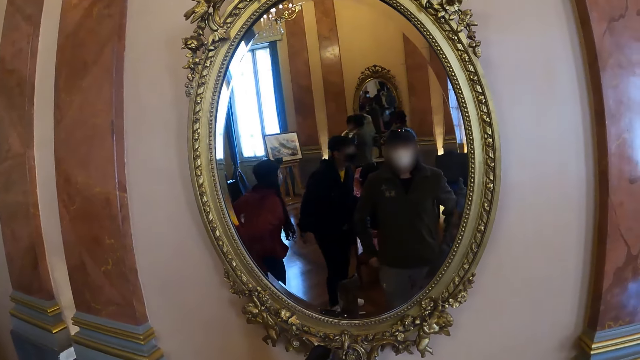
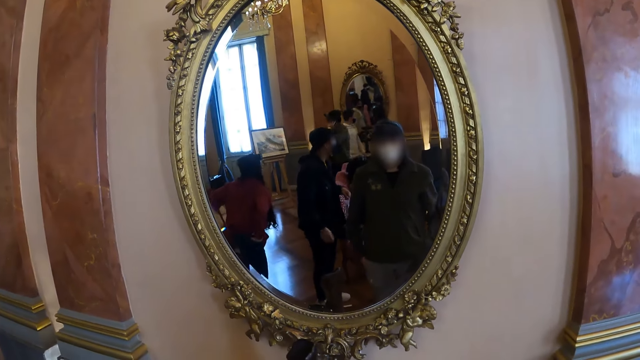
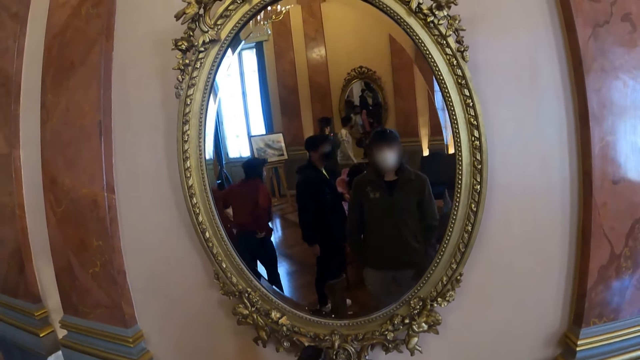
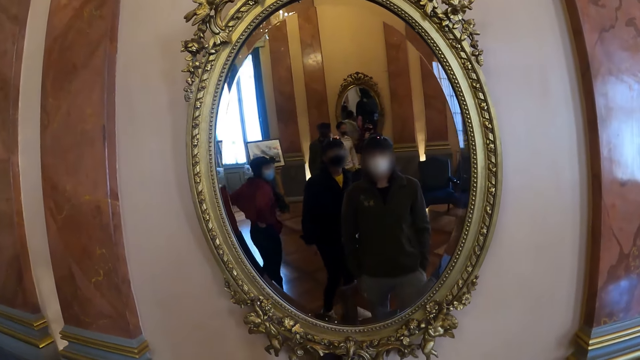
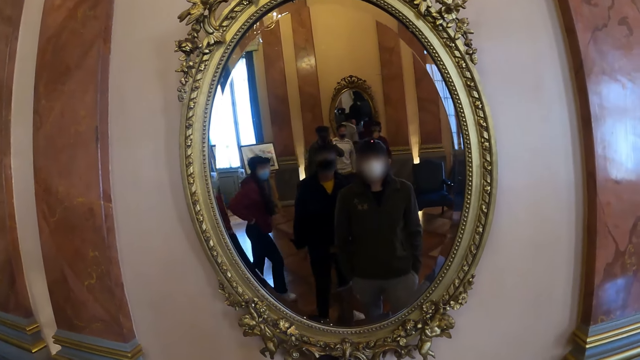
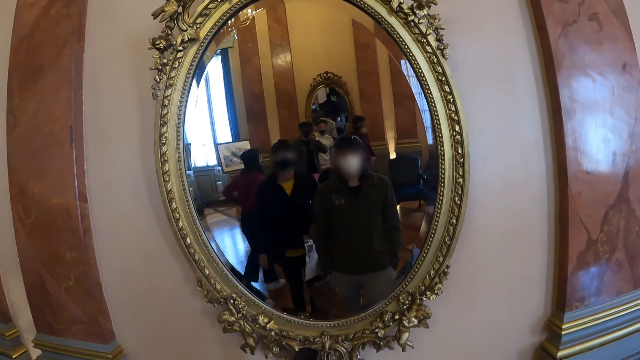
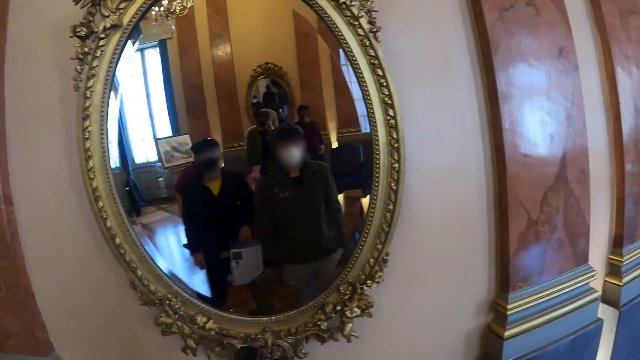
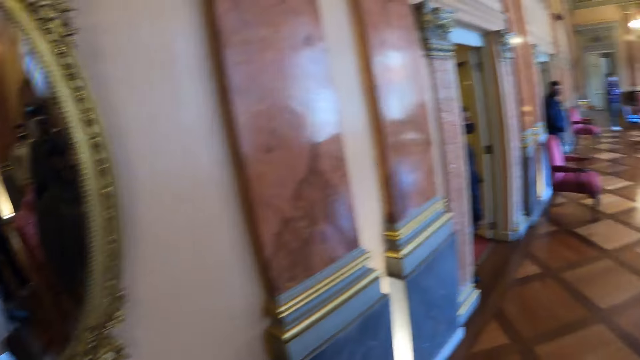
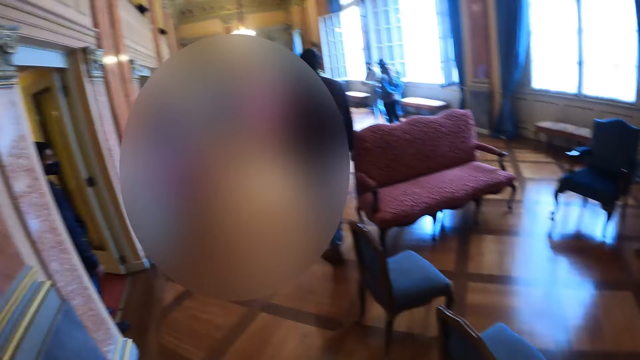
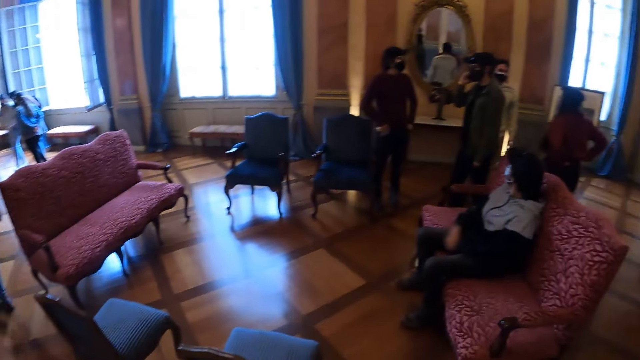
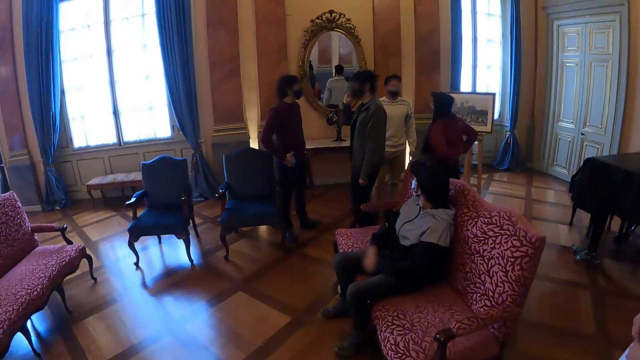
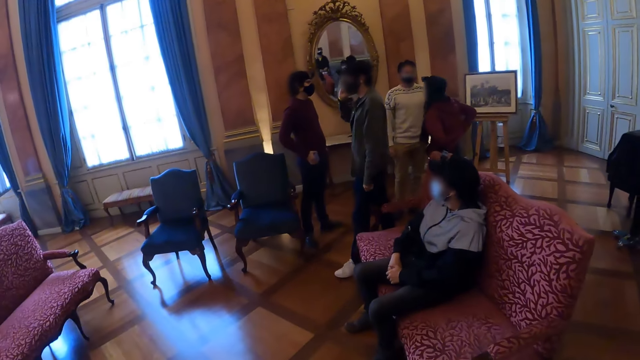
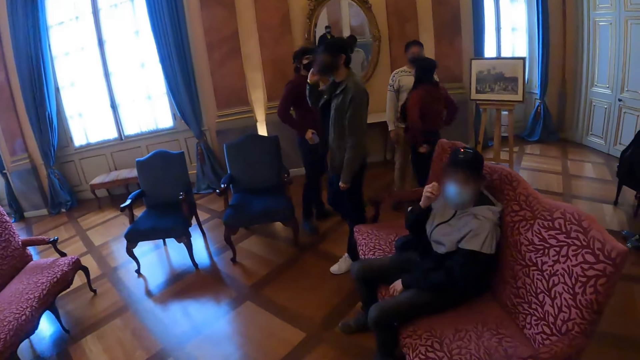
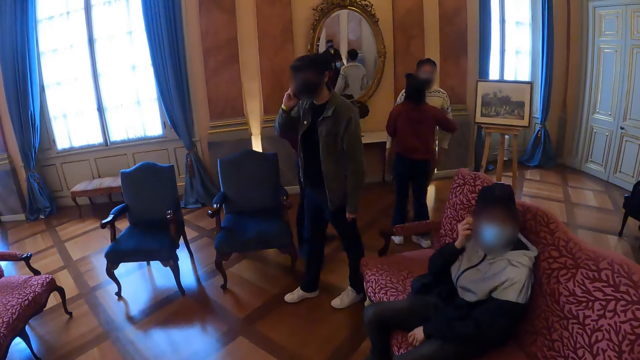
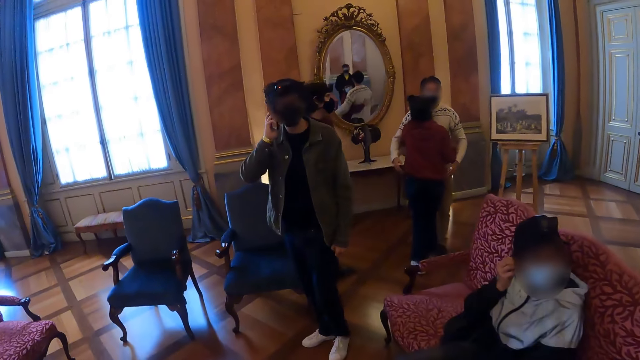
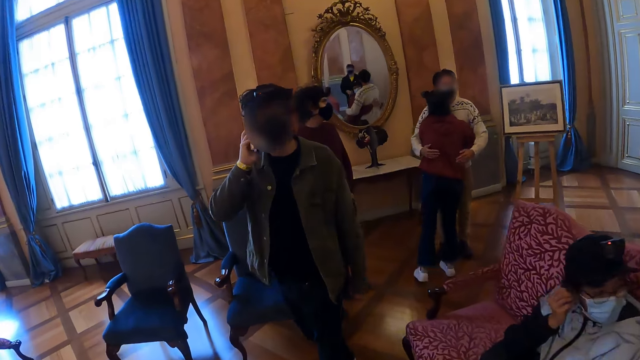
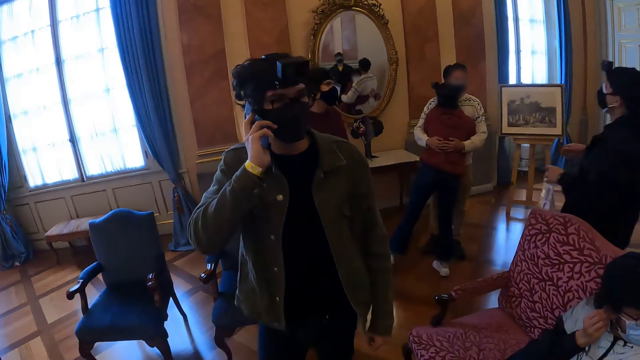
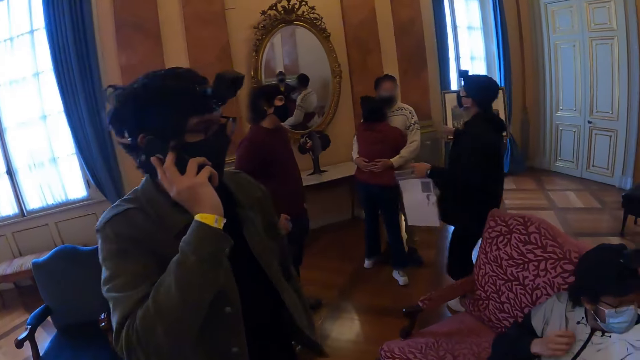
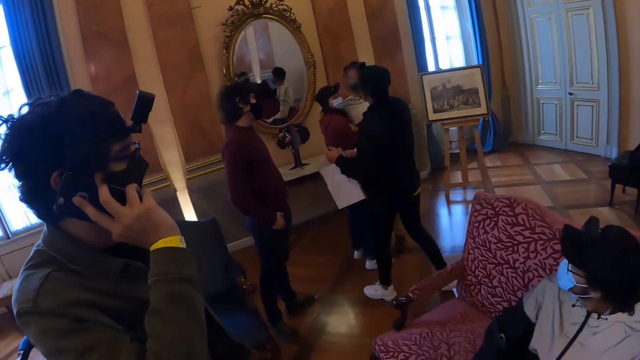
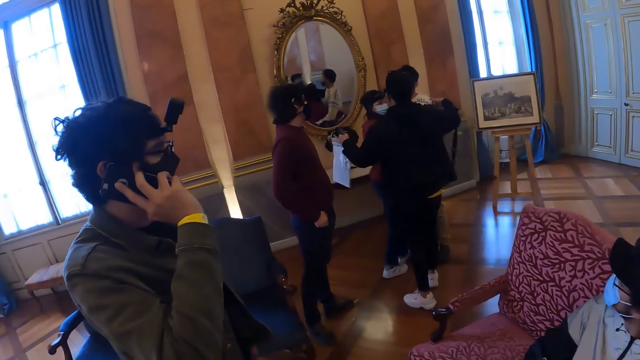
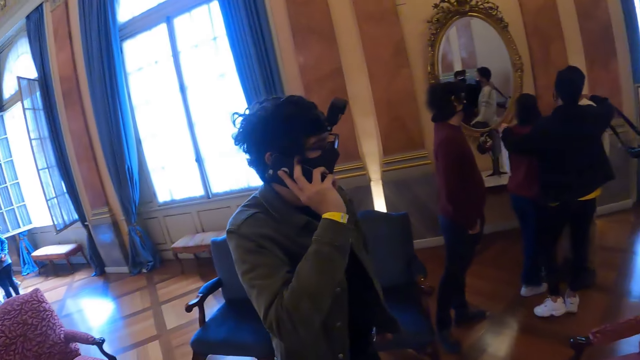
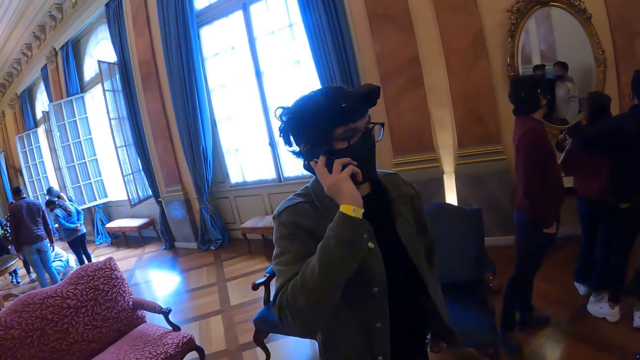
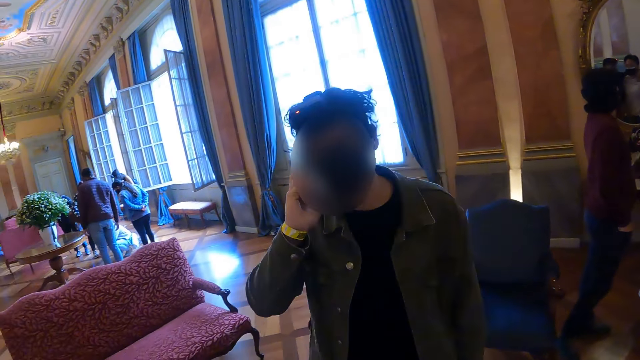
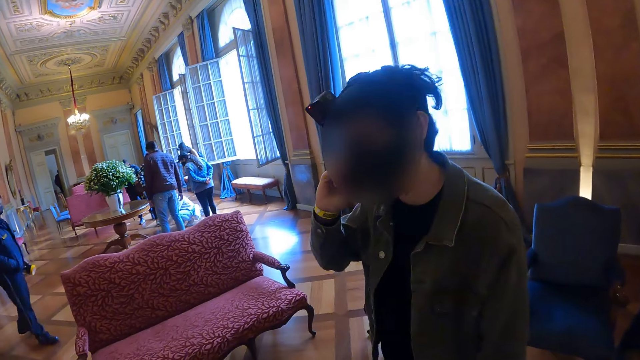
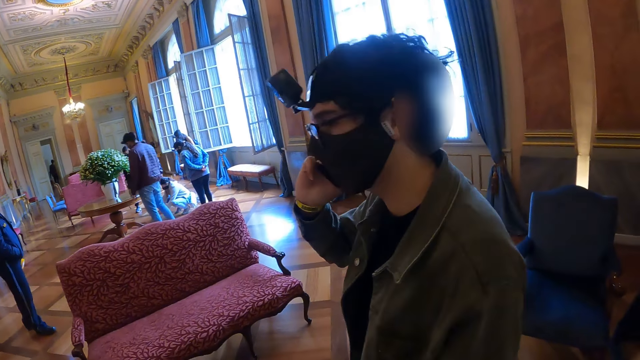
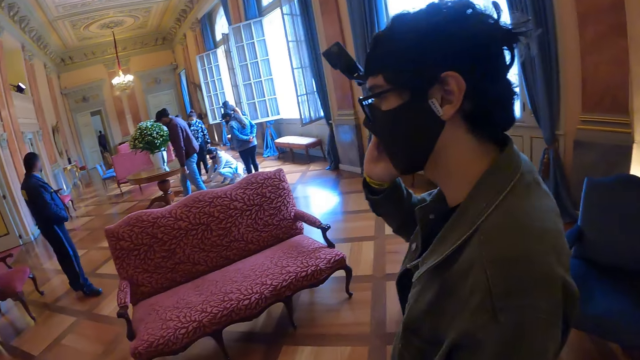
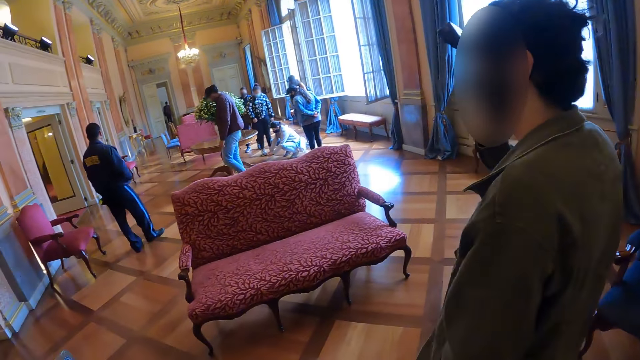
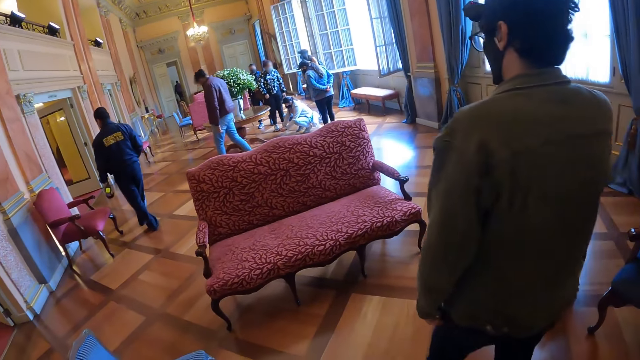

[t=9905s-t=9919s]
The camera wearer moves in the room. They look around. They walk ahead. They stand. They look around the room.

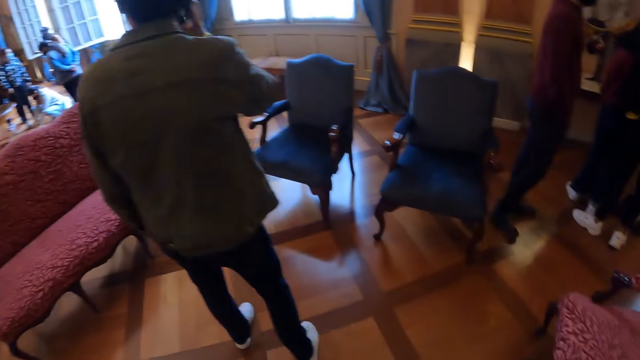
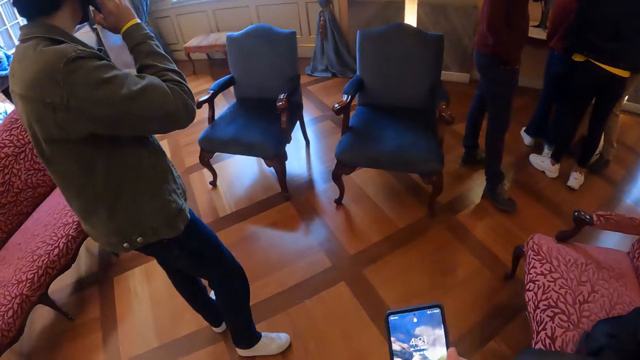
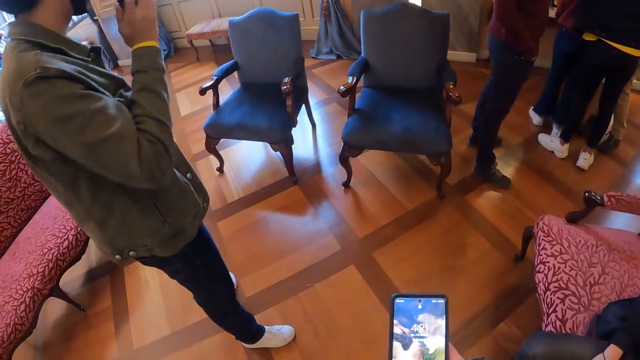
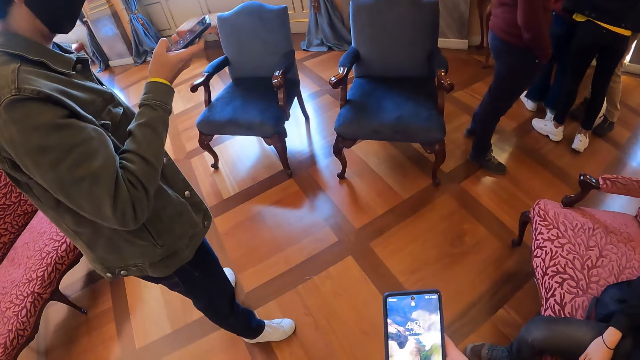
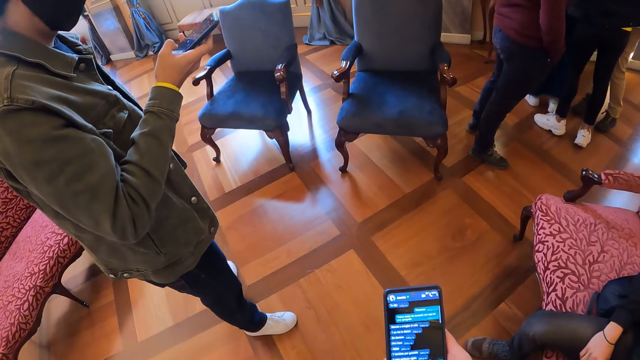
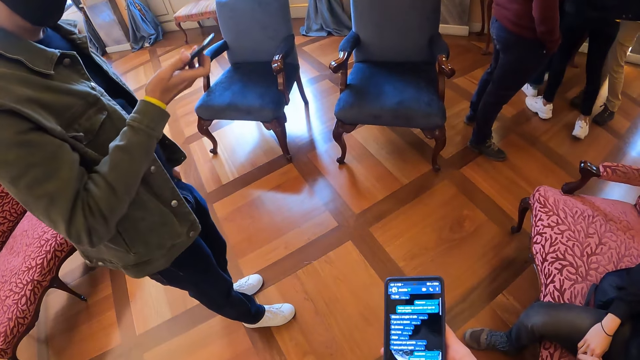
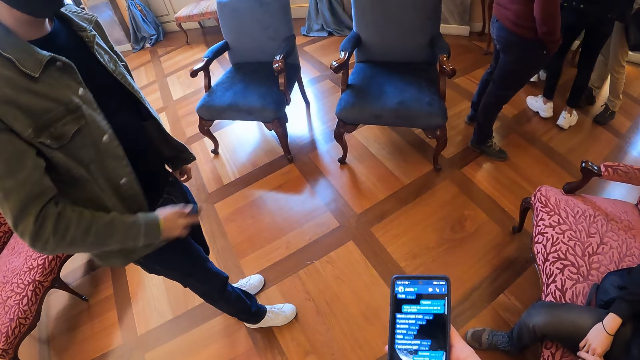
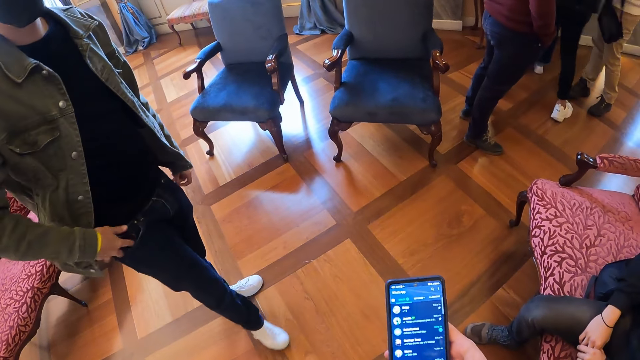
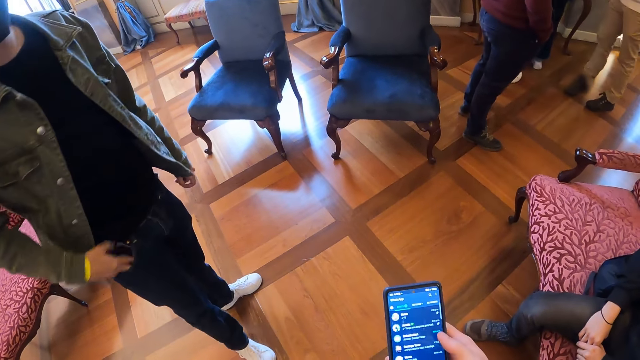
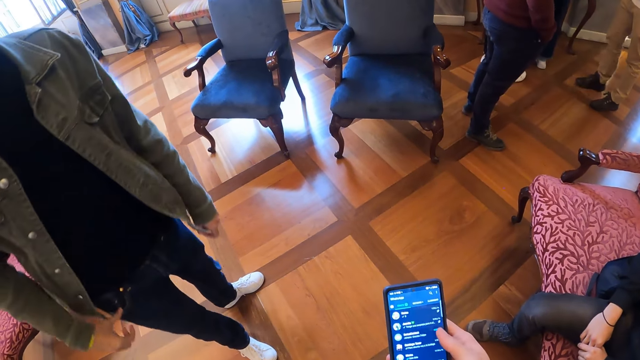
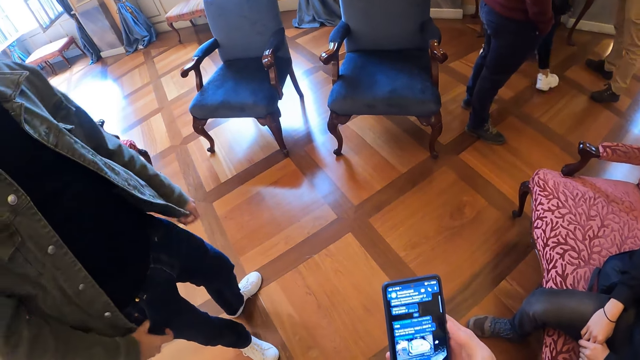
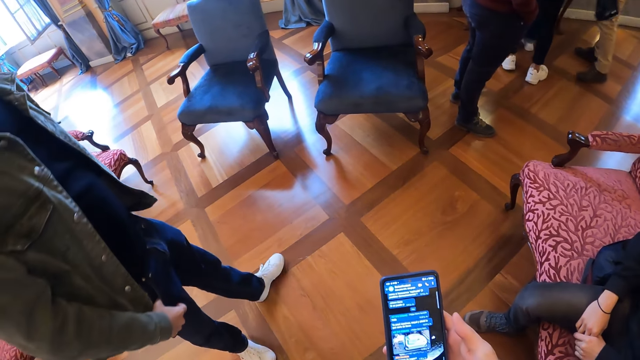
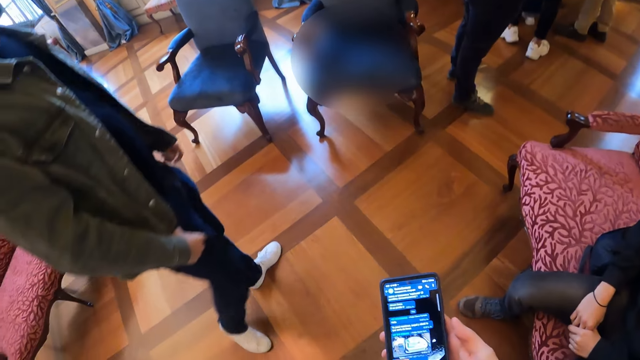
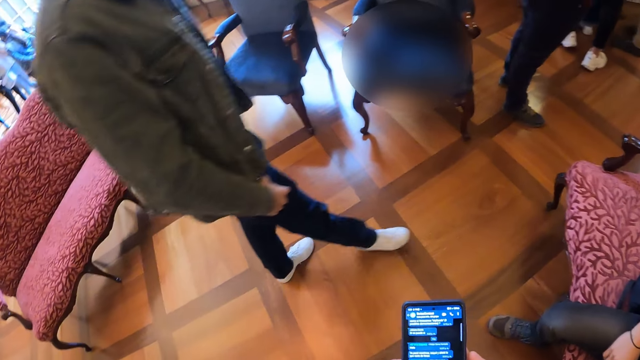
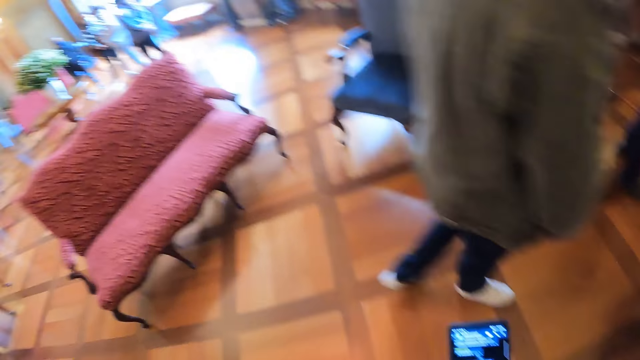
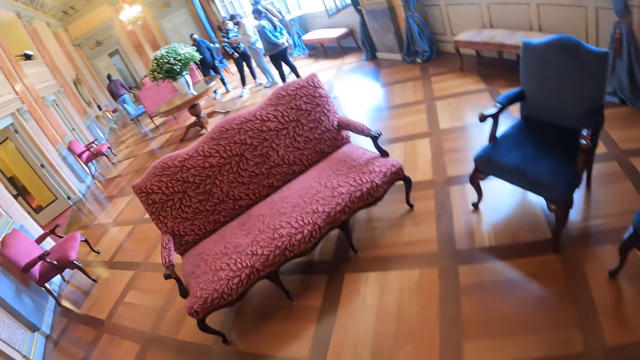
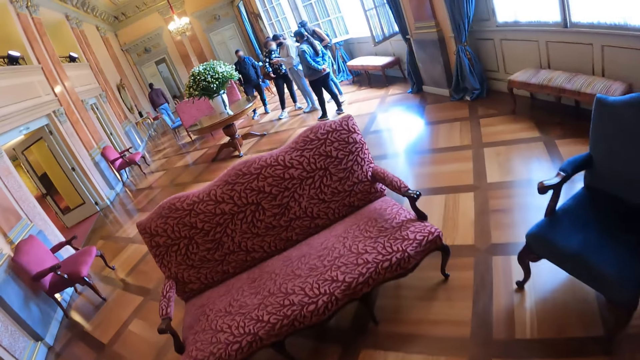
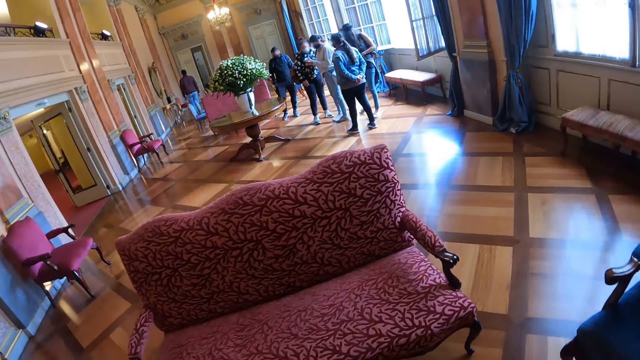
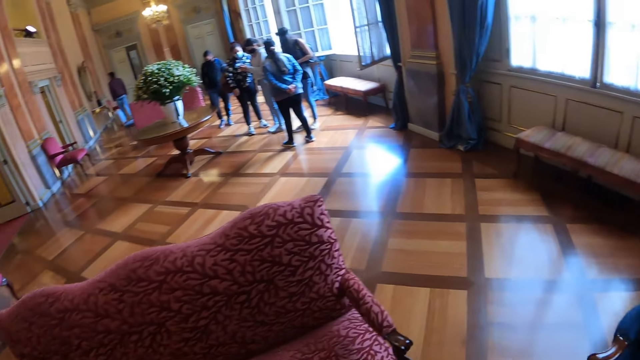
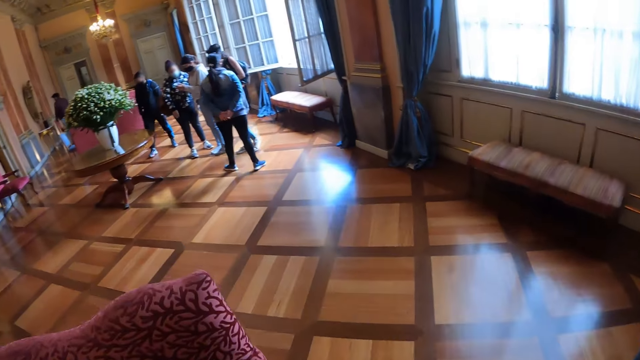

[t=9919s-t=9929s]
The camera wearer scrolls the phone. They hold the phone. They operate the phone with the right hand. They move around the room.
